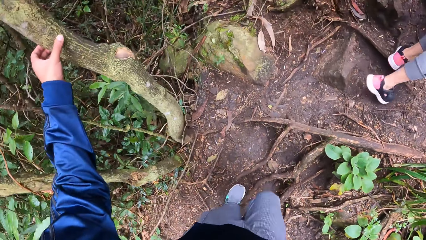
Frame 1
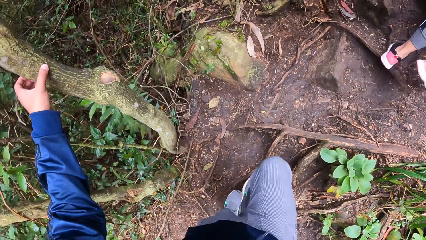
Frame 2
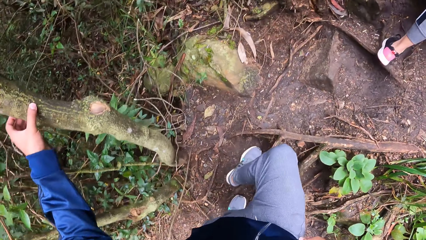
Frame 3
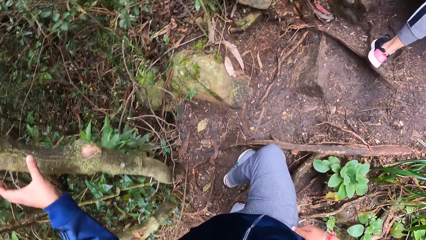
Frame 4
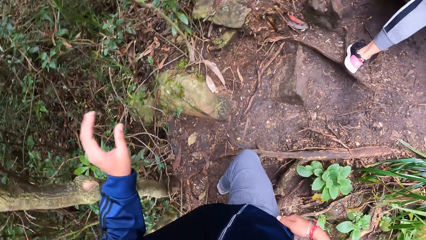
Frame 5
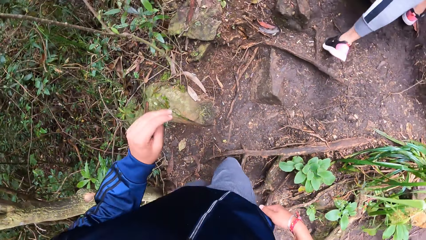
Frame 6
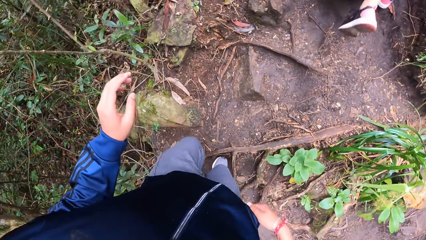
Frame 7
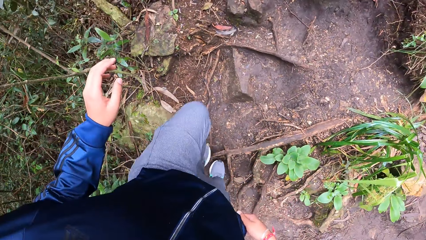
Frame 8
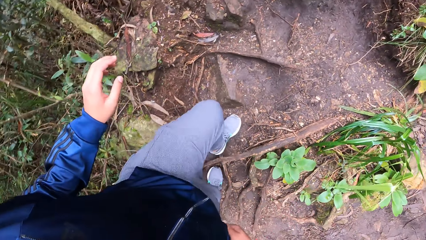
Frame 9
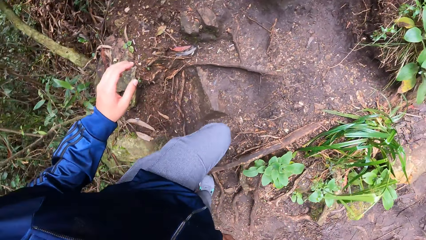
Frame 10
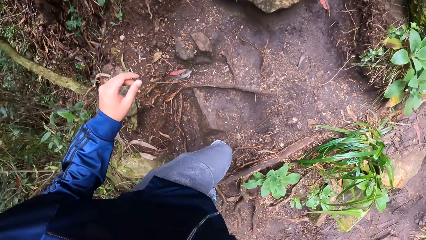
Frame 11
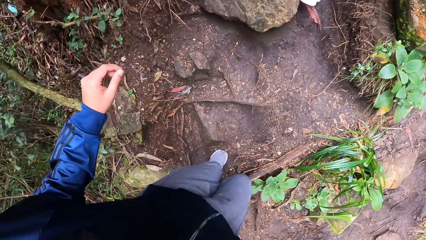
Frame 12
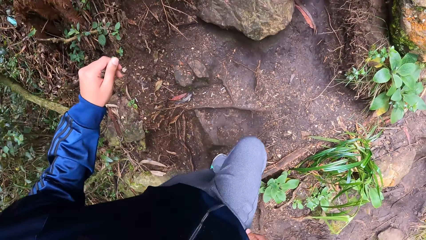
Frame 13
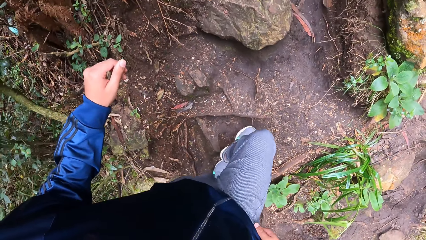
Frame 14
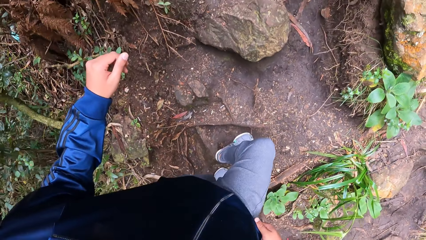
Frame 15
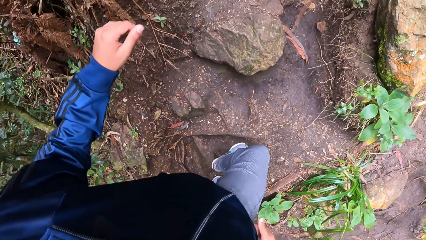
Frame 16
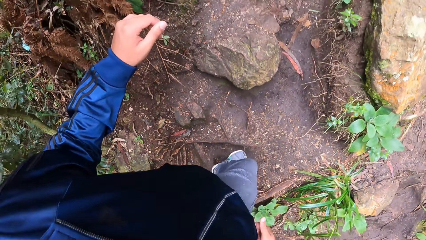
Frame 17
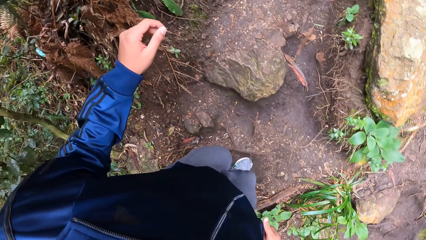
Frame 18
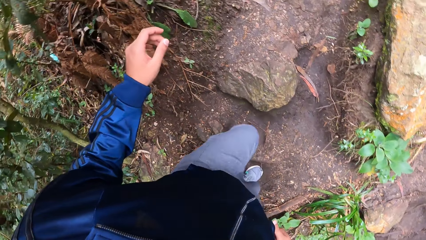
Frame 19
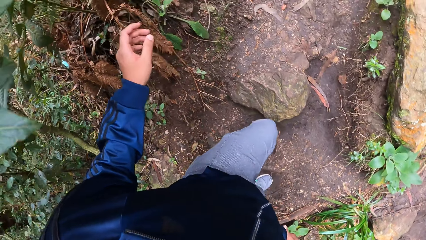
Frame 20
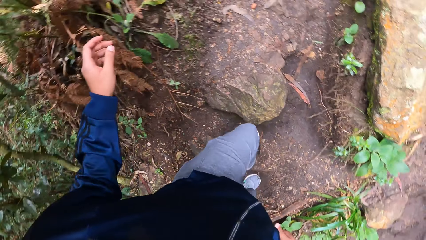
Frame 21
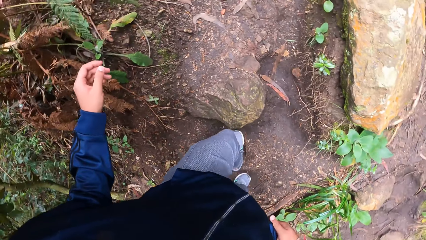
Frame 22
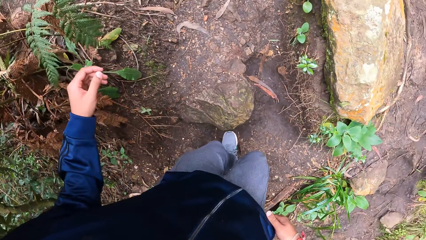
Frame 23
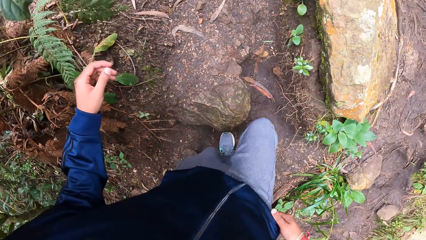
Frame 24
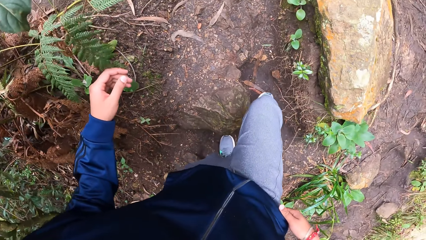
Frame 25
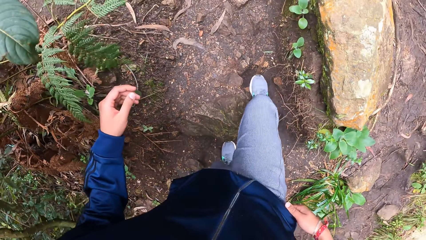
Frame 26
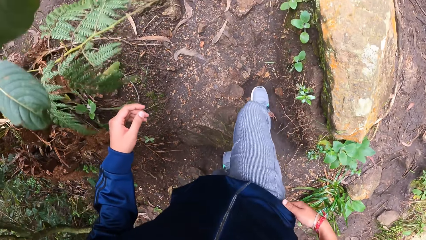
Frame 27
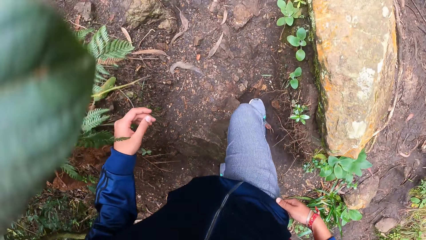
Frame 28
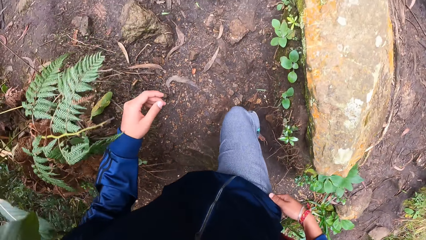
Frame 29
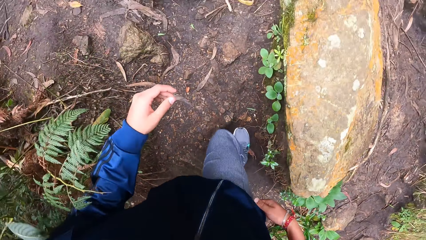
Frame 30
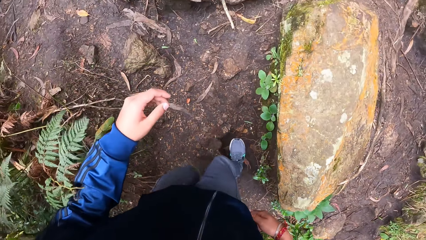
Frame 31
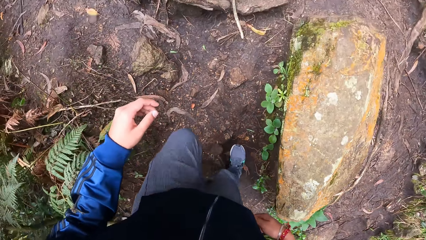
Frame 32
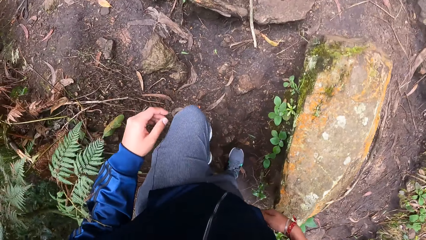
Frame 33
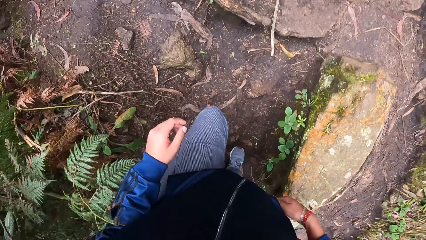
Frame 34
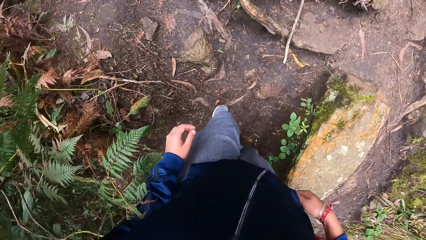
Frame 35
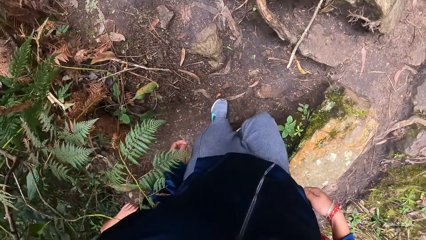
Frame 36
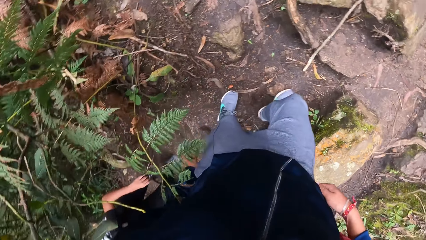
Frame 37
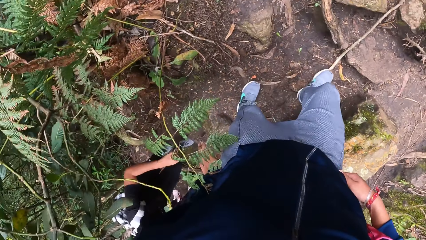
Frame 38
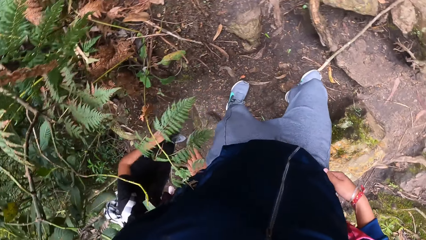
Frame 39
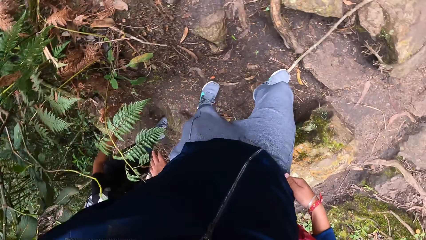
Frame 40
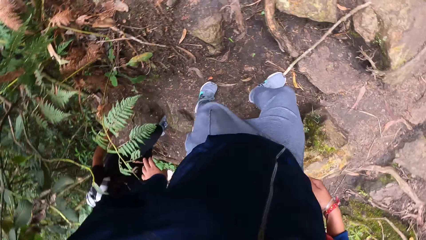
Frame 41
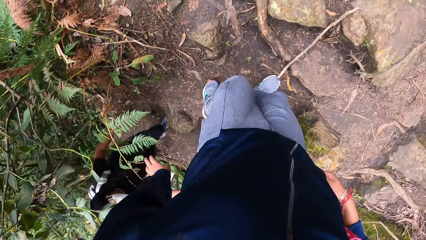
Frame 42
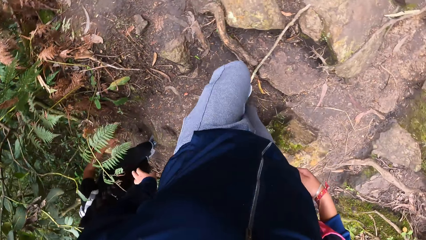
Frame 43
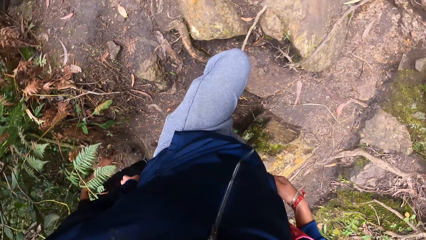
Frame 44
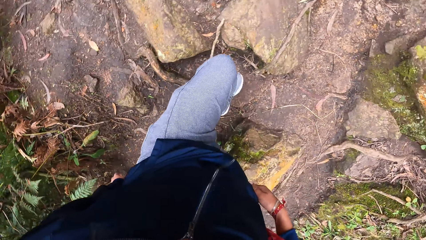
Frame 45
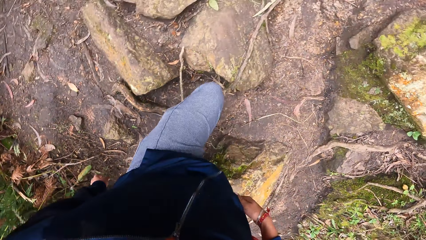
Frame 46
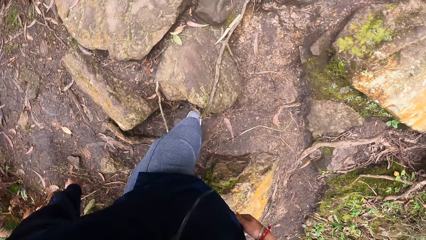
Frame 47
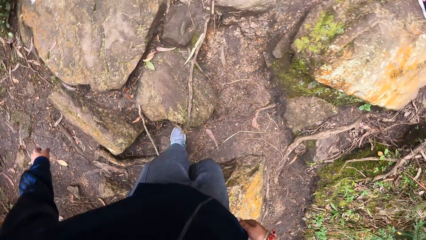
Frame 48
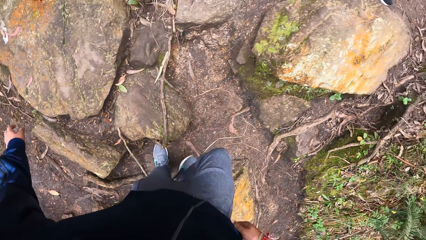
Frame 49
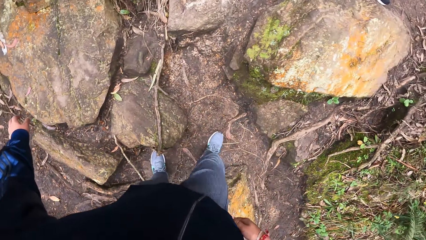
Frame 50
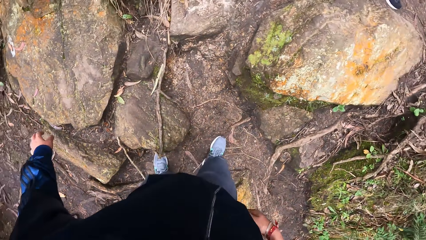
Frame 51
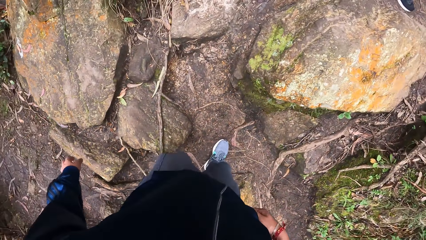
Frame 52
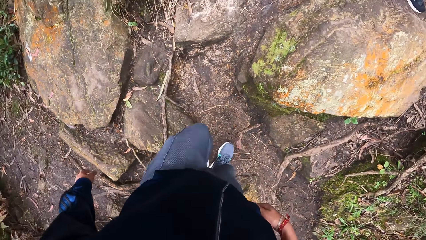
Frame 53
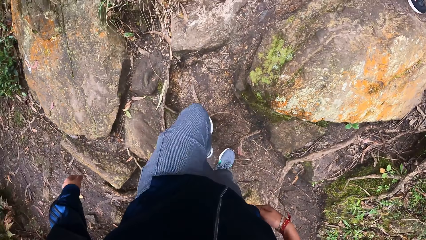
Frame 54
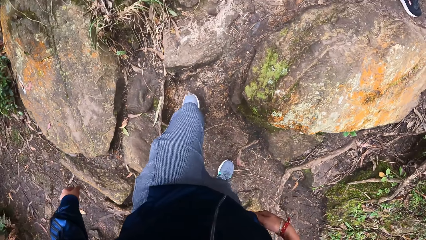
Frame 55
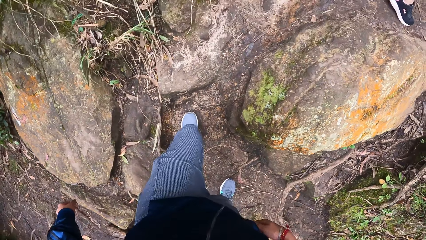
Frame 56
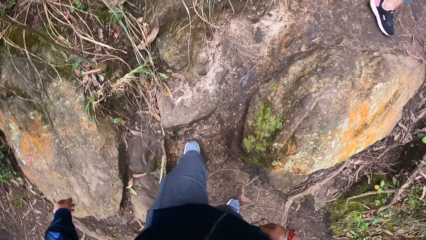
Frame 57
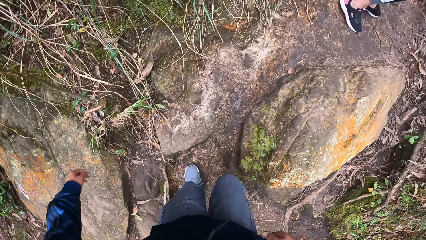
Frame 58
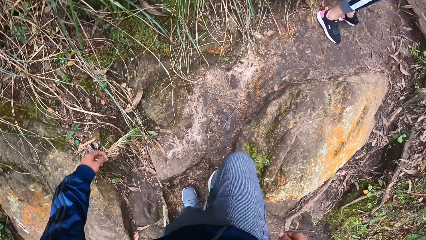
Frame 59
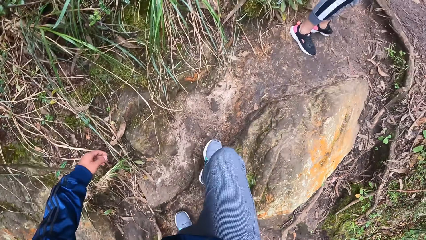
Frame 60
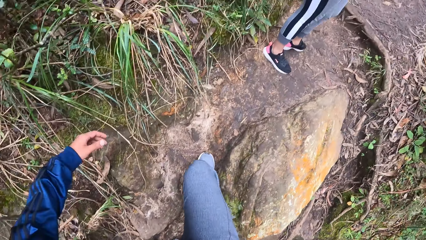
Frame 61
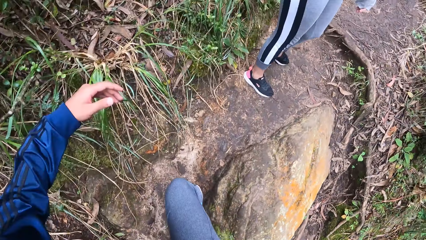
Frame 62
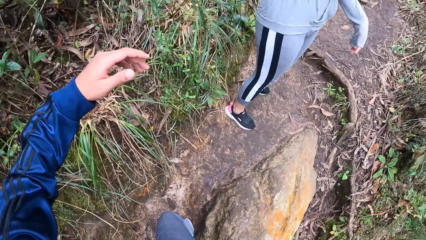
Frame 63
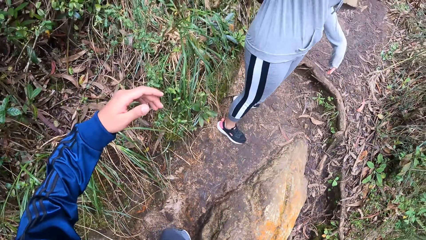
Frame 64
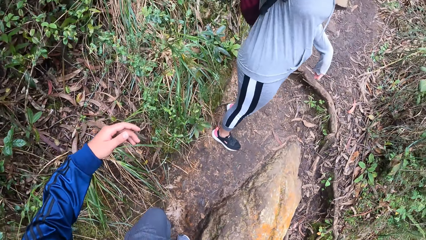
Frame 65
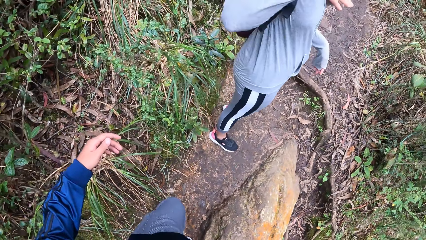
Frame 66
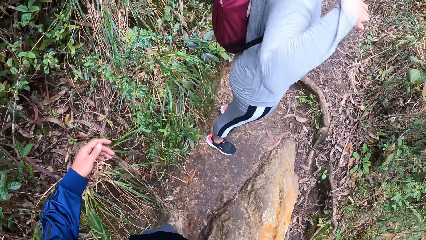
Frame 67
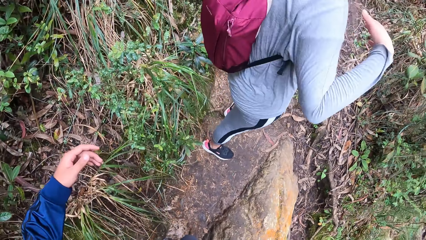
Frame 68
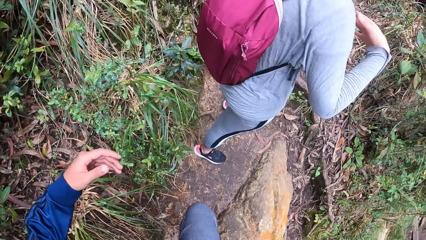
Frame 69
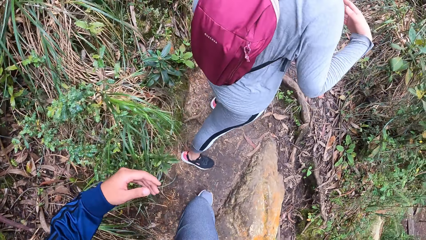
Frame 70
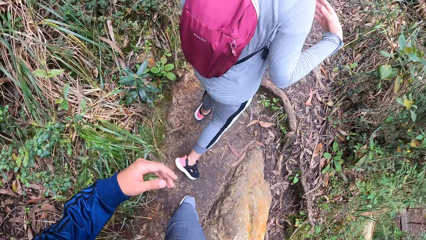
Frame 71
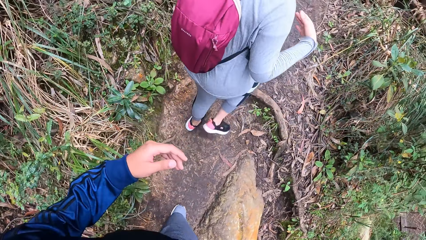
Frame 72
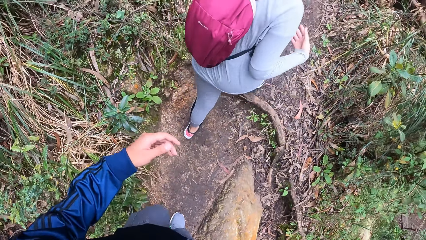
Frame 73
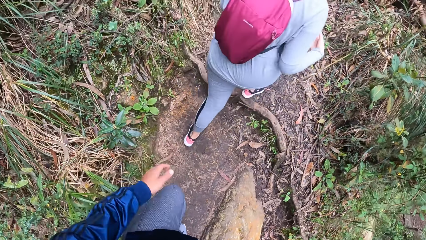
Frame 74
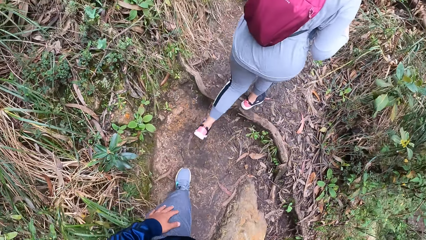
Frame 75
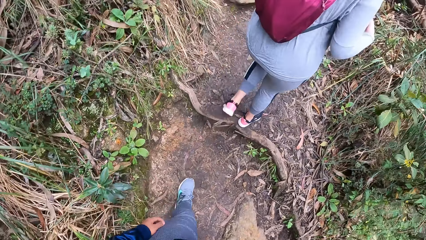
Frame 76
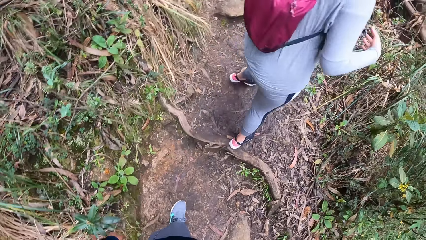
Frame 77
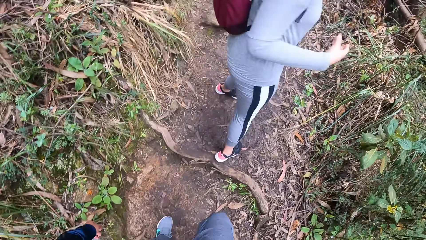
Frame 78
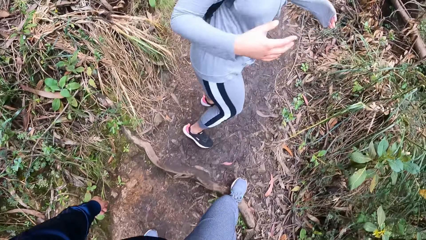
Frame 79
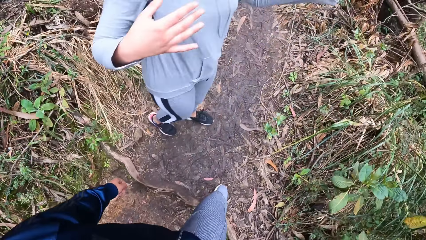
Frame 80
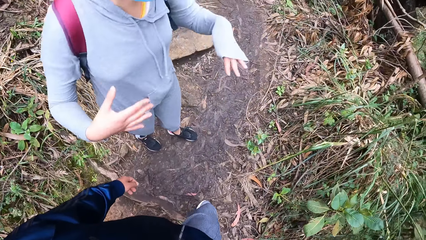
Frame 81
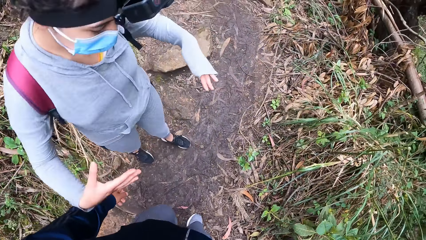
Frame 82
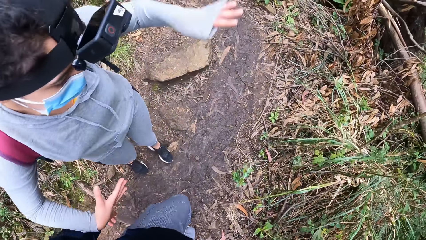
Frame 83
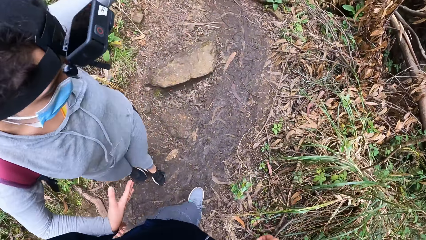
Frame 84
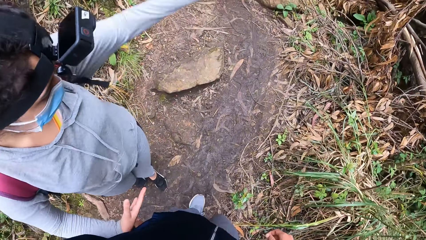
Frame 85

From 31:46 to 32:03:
The camera wearer touches a tree along the bush path with her left hand. She holds the tree. She unhands the tree. A lady interacts with the camera wearer. The lady gesticulates with the camera wearer with both hands.
